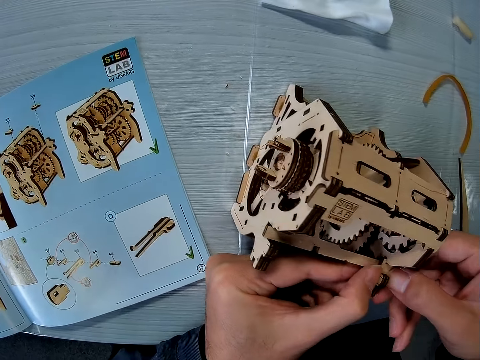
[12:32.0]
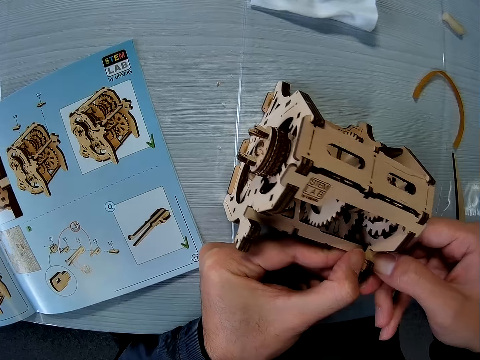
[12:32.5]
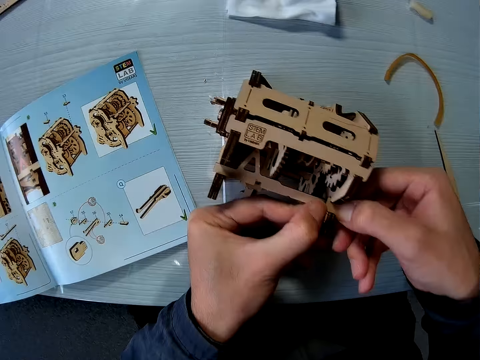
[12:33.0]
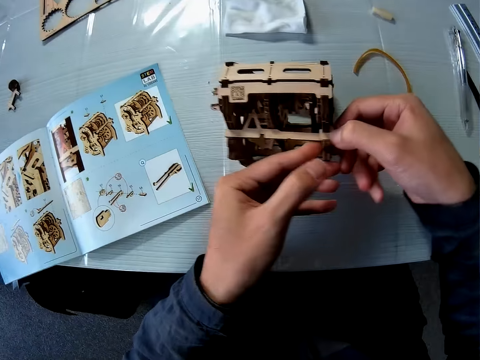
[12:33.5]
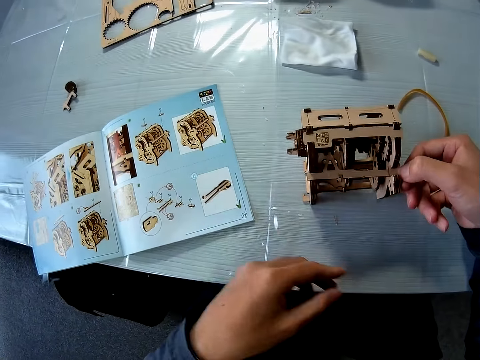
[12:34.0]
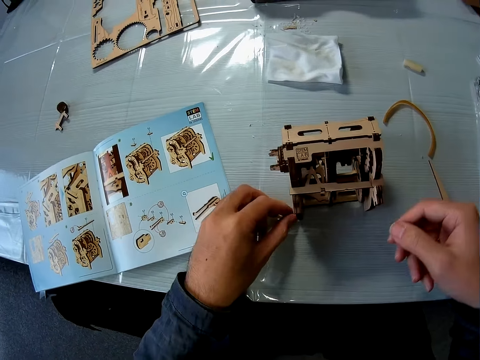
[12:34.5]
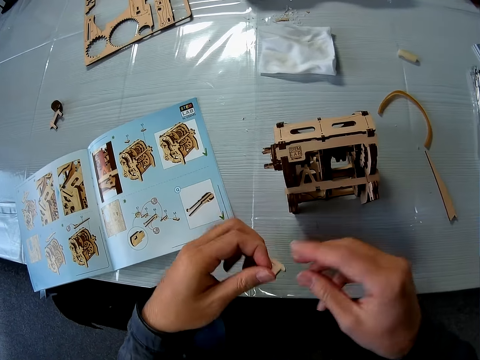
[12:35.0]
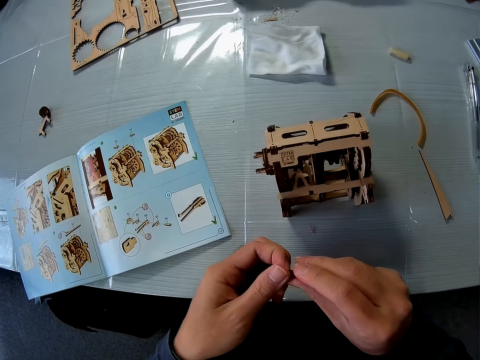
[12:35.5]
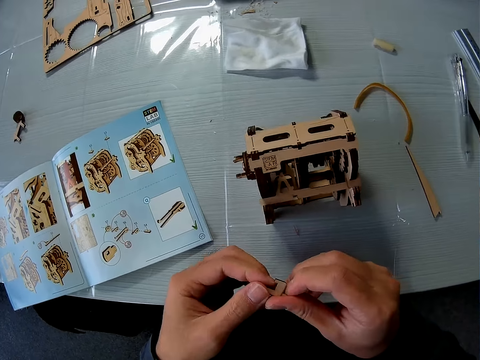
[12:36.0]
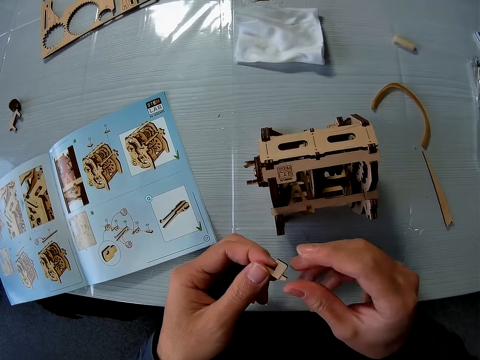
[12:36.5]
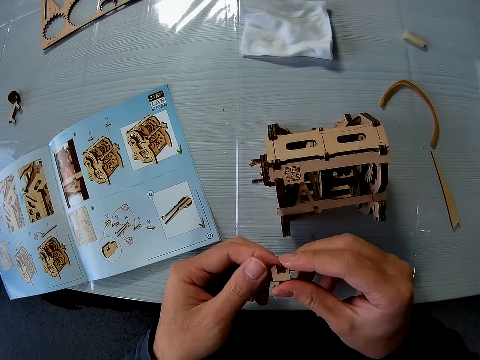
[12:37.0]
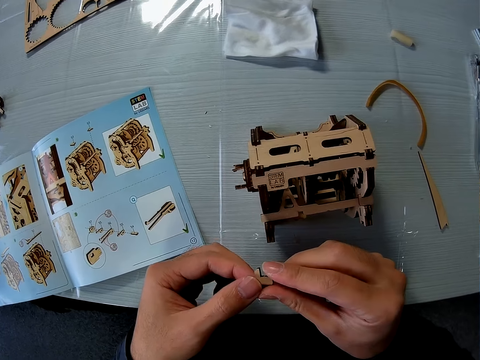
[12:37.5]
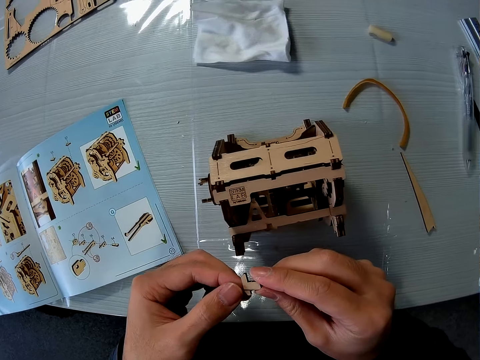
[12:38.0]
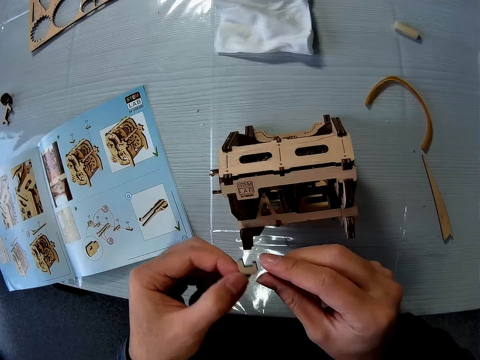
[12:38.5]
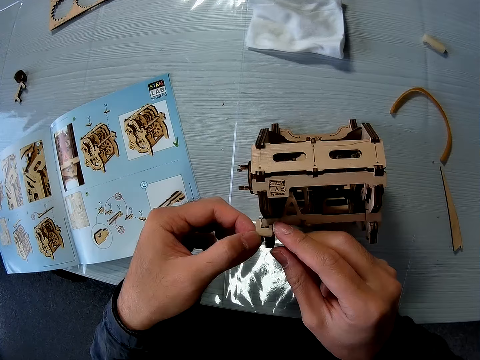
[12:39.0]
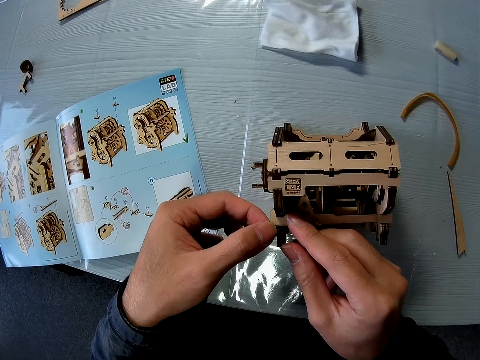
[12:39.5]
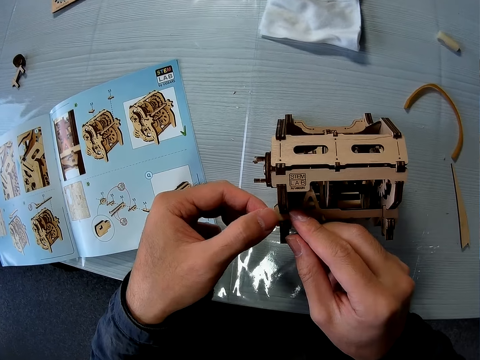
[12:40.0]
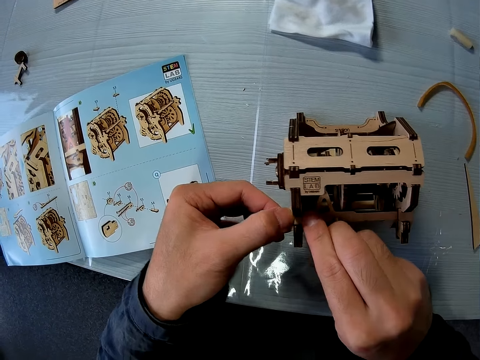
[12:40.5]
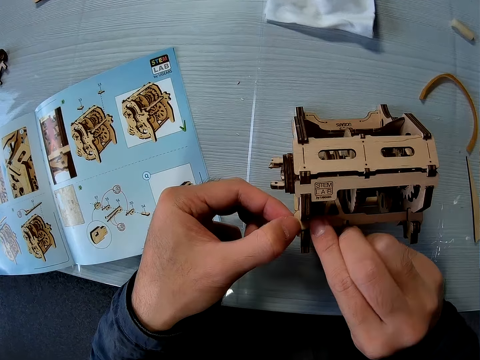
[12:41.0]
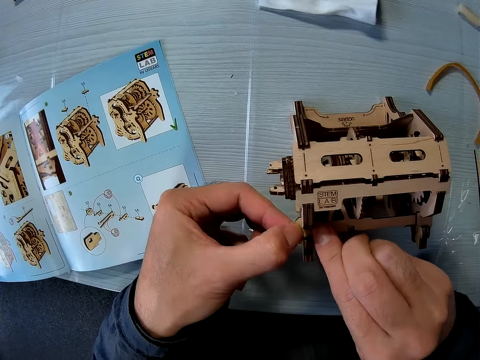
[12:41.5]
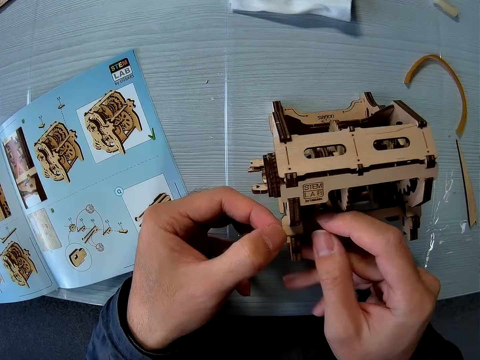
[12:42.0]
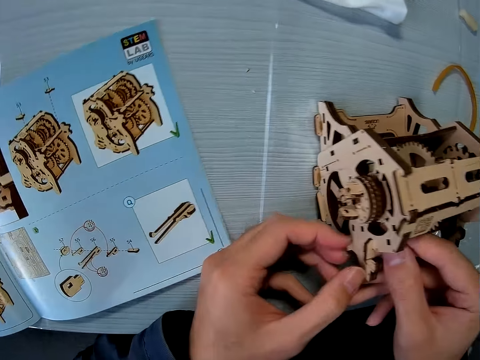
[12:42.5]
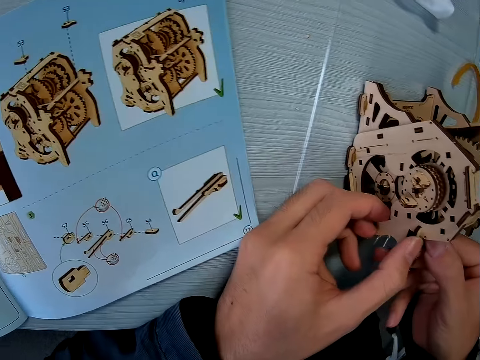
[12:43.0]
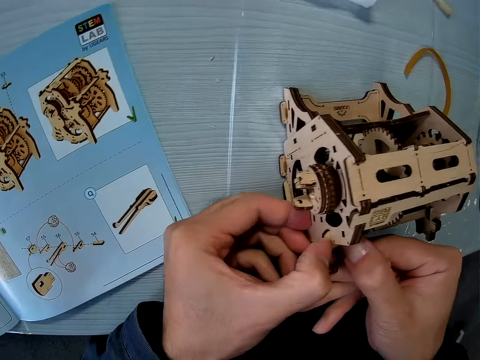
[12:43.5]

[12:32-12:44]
The camera wearer shifts the position of the wooden engine kit on the table using the right hand. They move the right hand off the wooden engine kit. They pick another smaller crafting piece or wood piece from the table with the left hand. They adjust the wood piece. They hold round the piece with both hands. They fix the piece on the wooden engine kit with both hands.

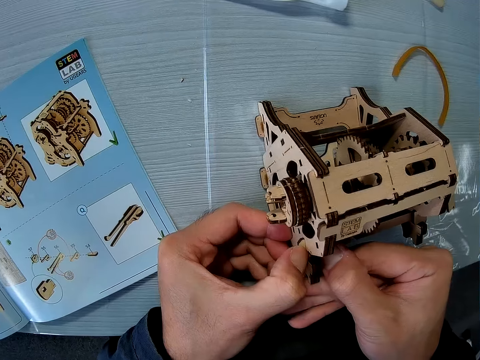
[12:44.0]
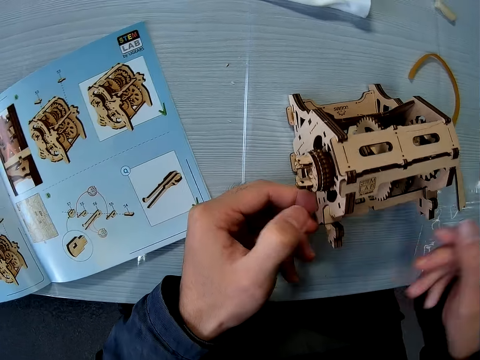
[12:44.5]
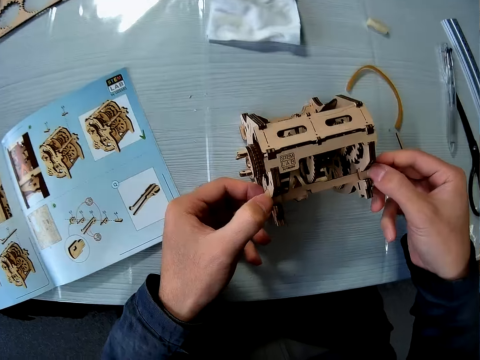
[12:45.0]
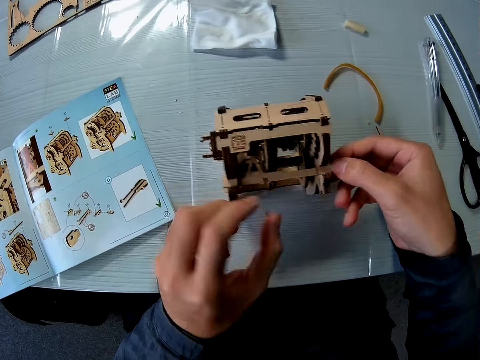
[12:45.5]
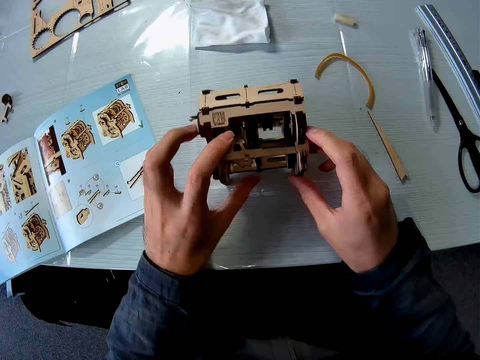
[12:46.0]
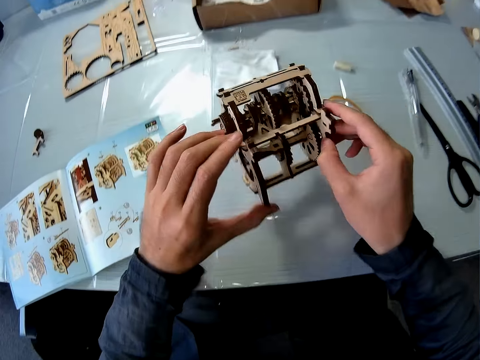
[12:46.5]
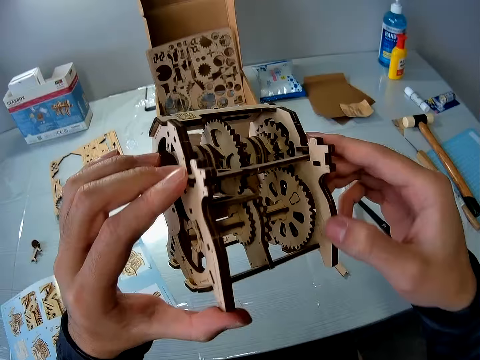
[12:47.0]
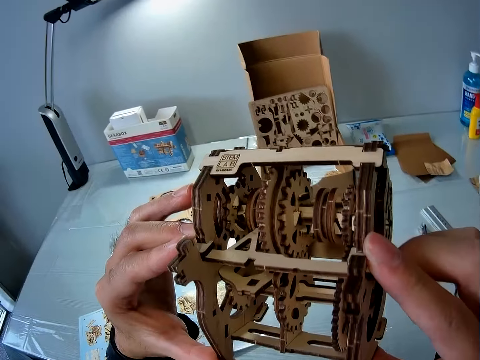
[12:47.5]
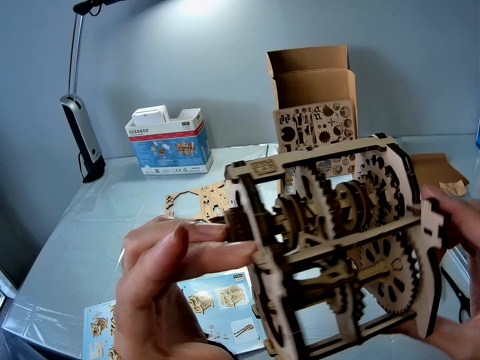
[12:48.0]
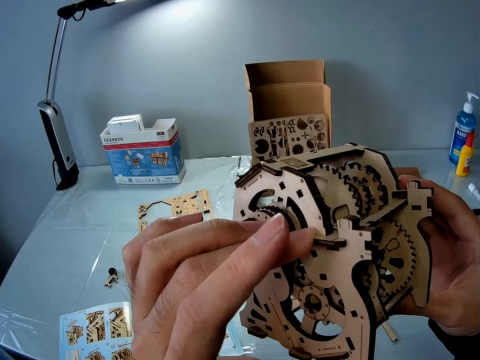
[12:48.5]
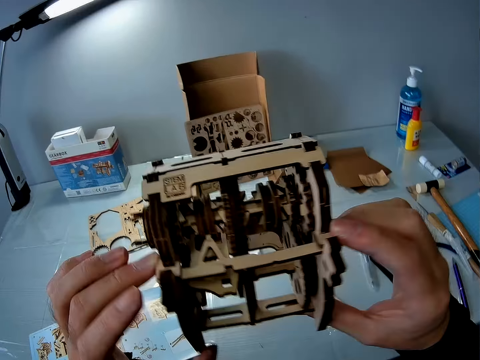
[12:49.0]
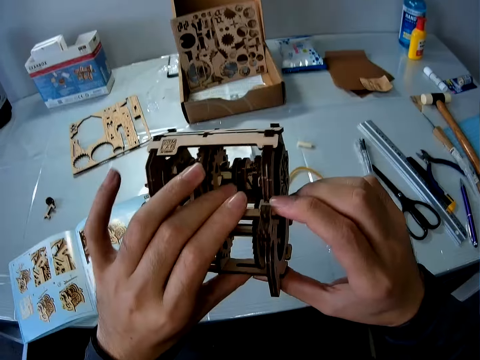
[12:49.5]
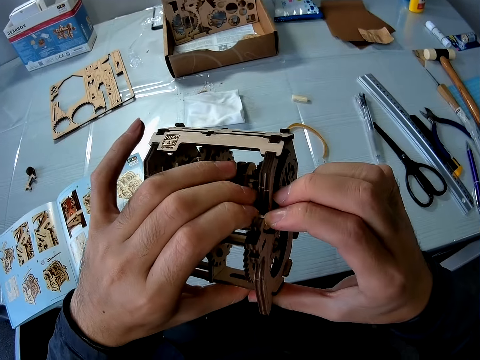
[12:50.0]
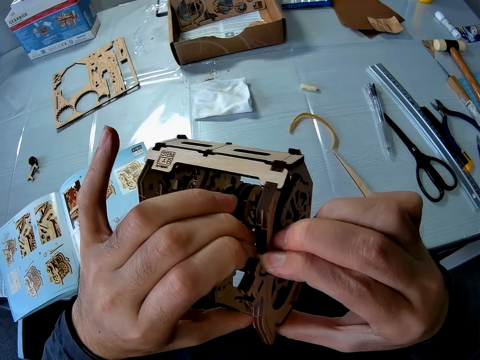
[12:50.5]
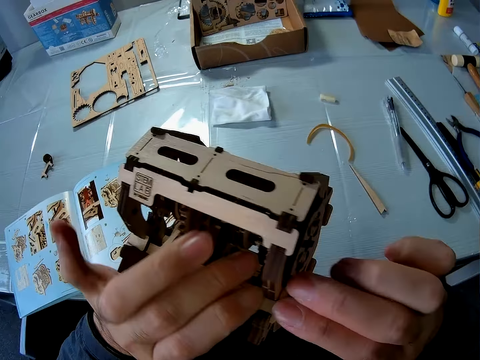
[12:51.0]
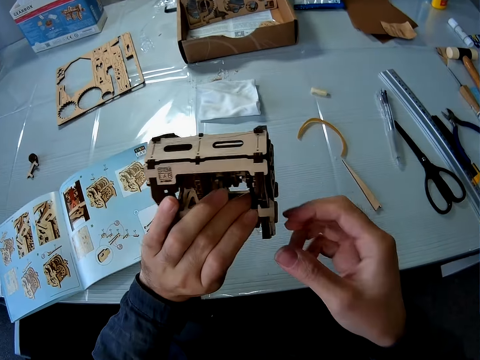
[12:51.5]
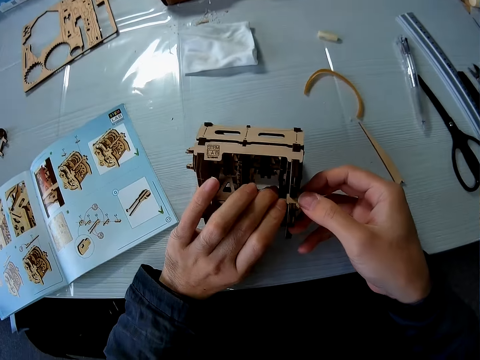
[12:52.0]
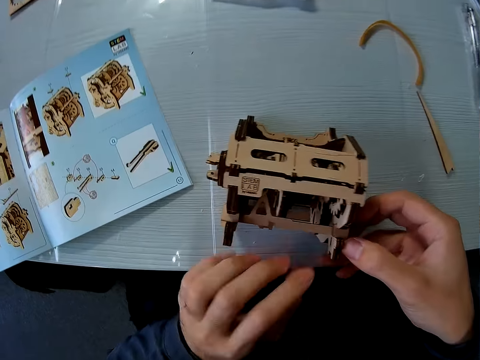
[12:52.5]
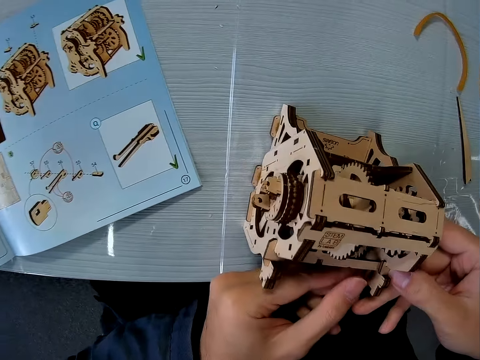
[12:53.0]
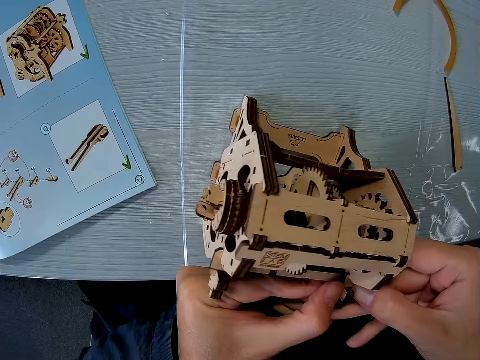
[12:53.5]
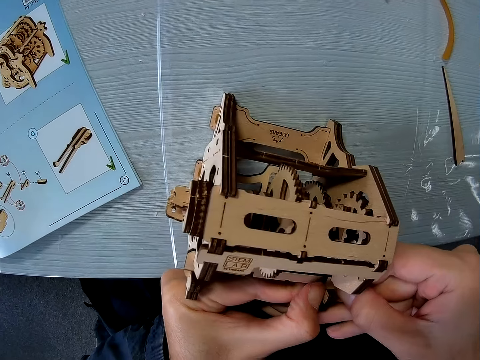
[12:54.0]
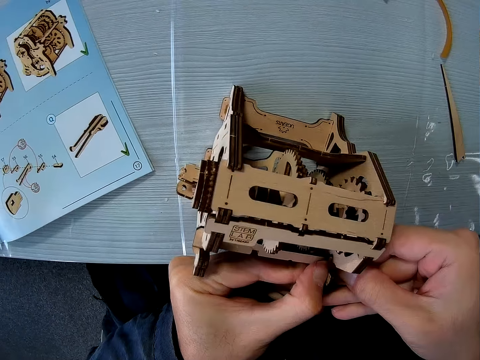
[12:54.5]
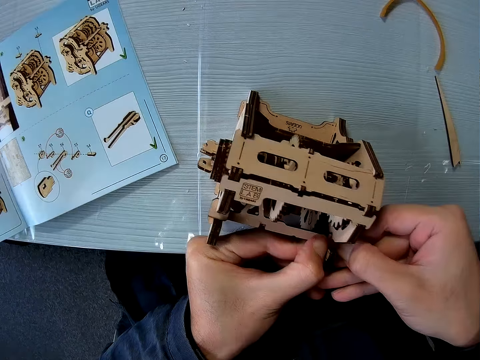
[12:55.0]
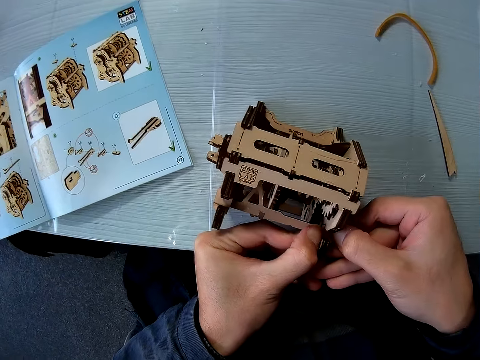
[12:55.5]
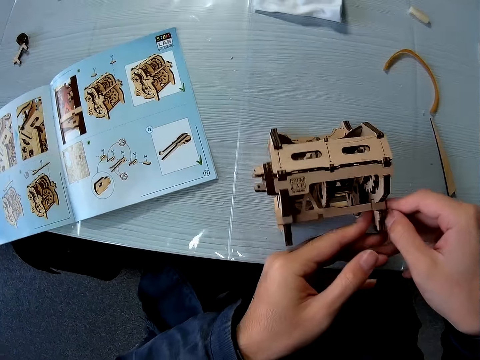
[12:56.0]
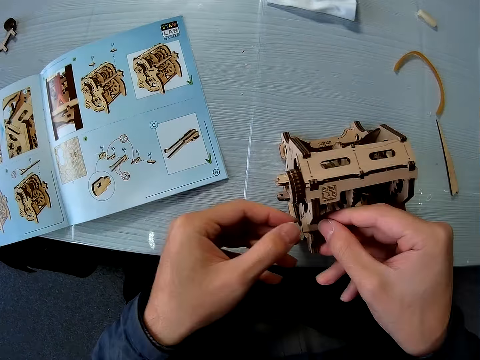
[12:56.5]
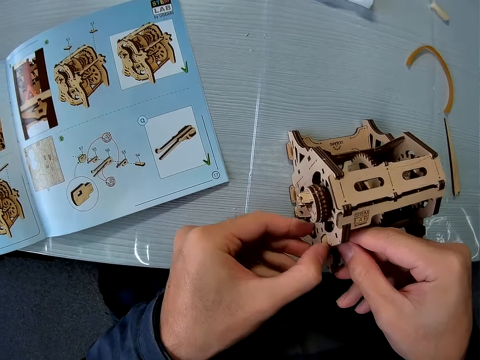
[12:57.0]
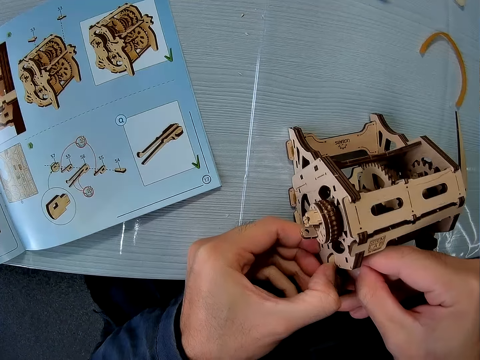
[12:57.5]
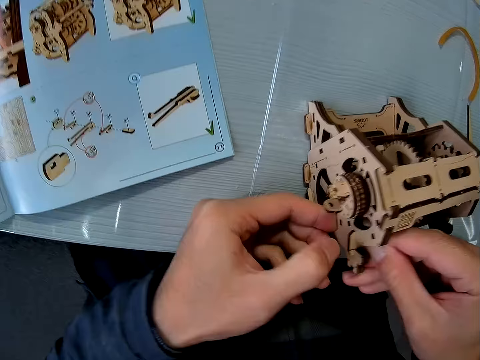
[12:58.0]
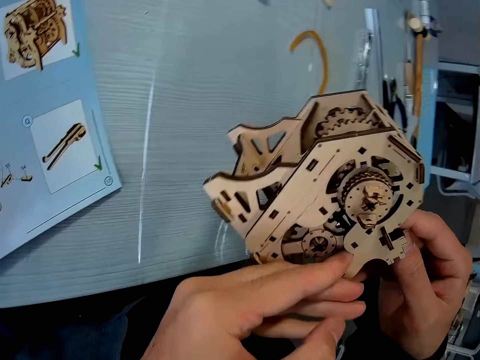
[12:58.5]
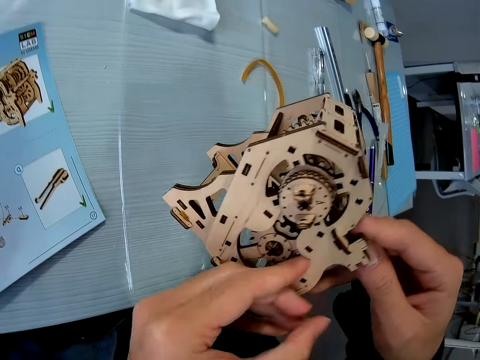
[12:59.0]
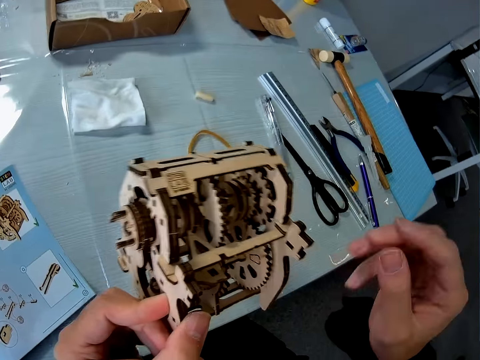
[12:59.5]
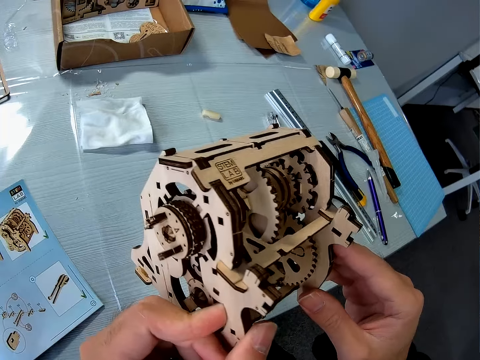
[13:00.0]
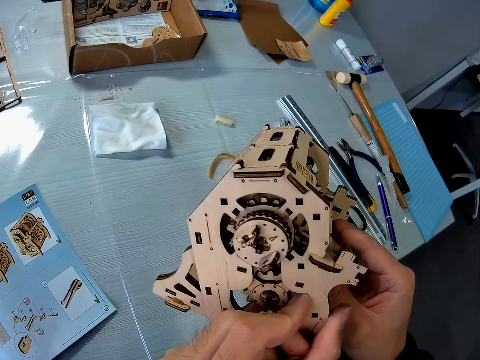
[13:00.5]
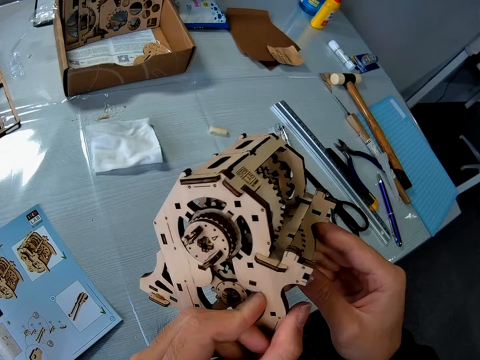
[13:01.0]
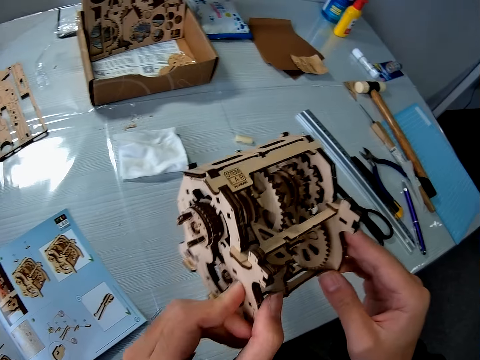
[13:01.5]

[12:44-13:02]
The camera wearer holds another part of the wooden engine kit or wooden mechanical model with the right hand. They lift the wooden engine kit with both hands. They stare round at the wooden engine kit. They compress some parts of the wooden engine kit with both hands. They put the wooden engine kit on the table. They compress parts of the engine kit with both hands. They adjust the wooden mechanical model. They turn the engine kit on the table with both hands. They lift the engine kit with the left hand. They hold the wooden engine kit with both hands. They turn the engine kit.
